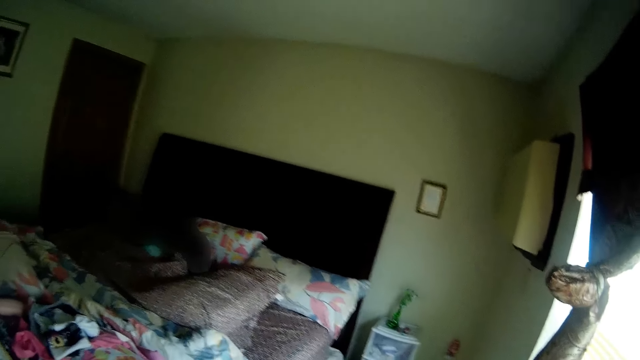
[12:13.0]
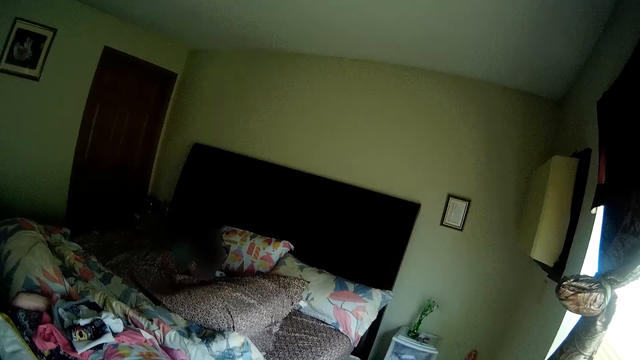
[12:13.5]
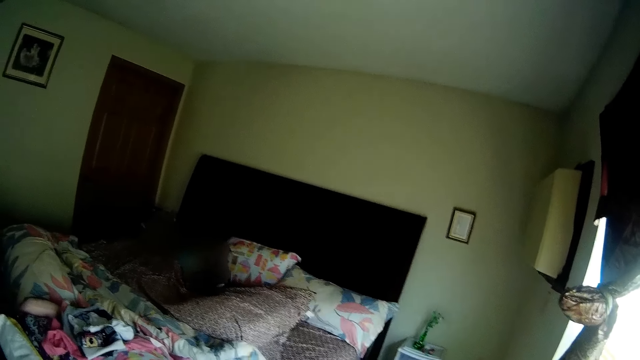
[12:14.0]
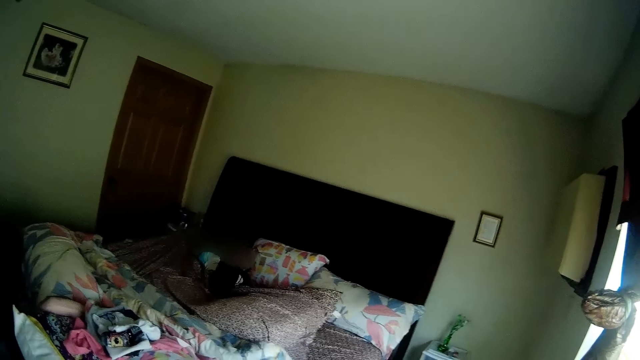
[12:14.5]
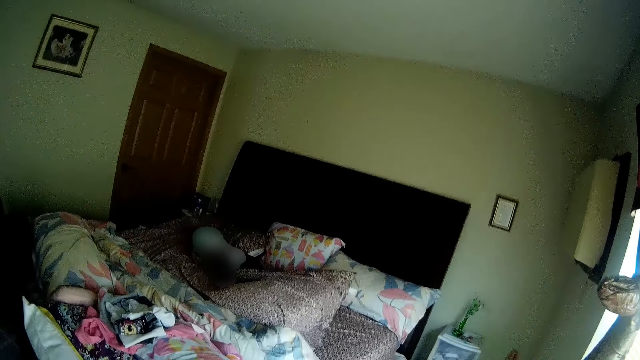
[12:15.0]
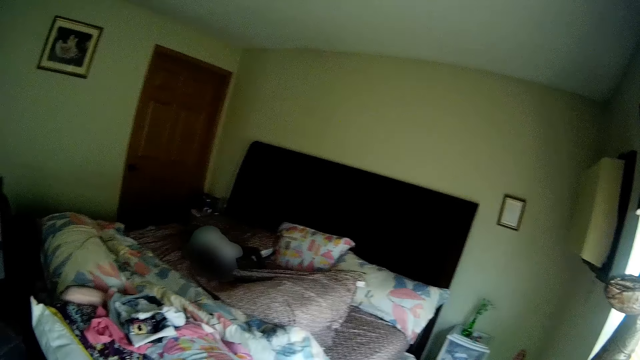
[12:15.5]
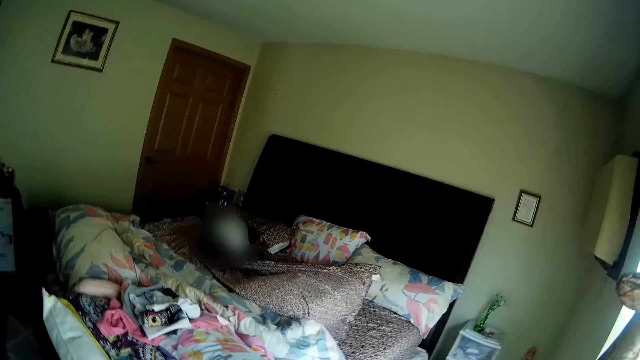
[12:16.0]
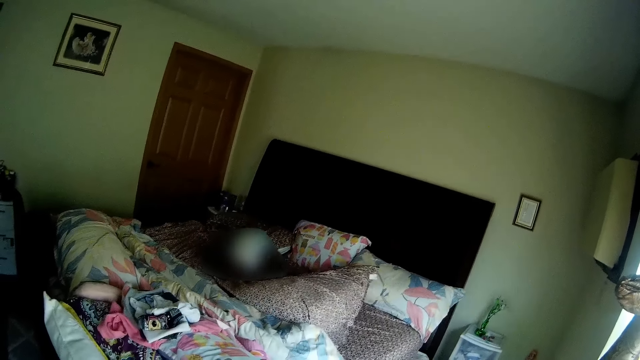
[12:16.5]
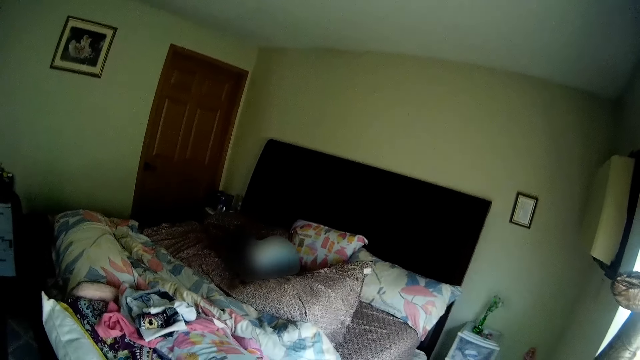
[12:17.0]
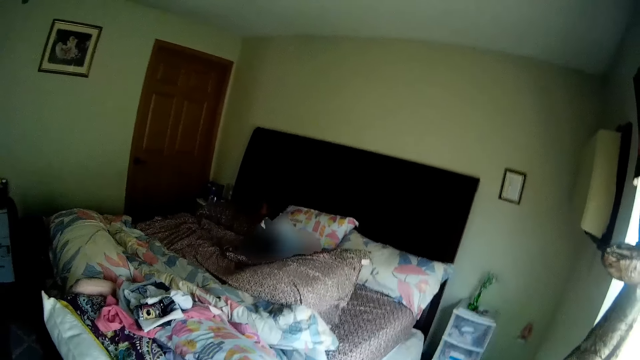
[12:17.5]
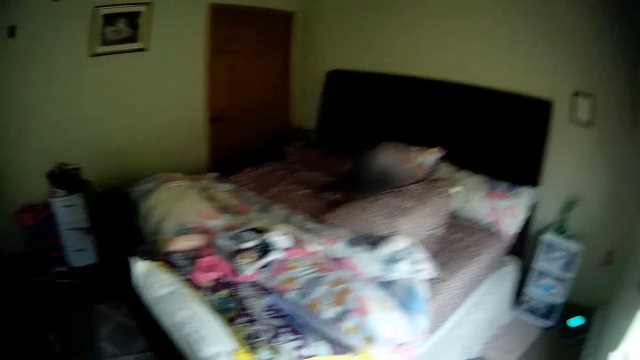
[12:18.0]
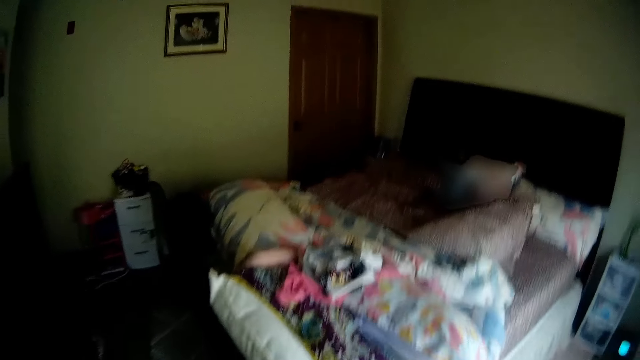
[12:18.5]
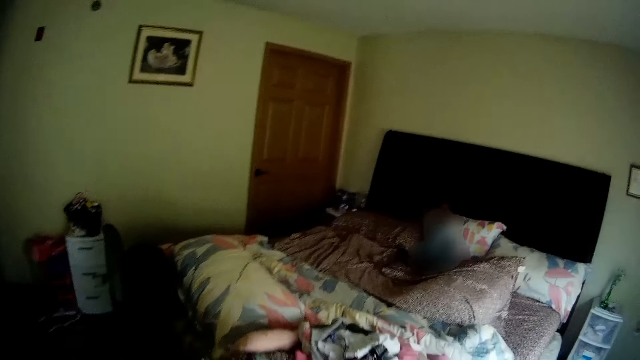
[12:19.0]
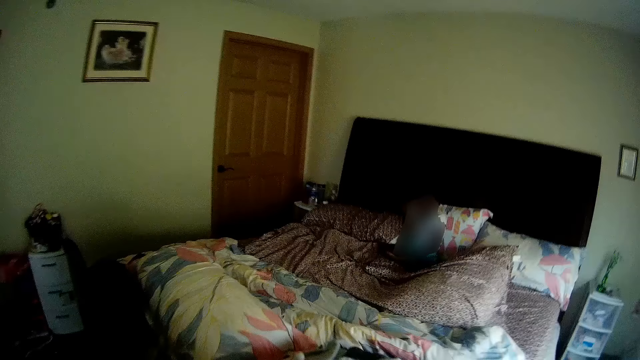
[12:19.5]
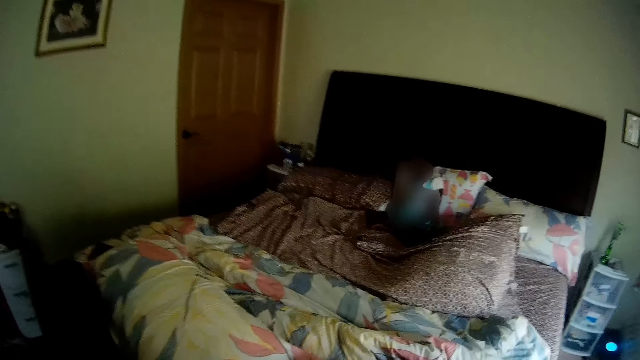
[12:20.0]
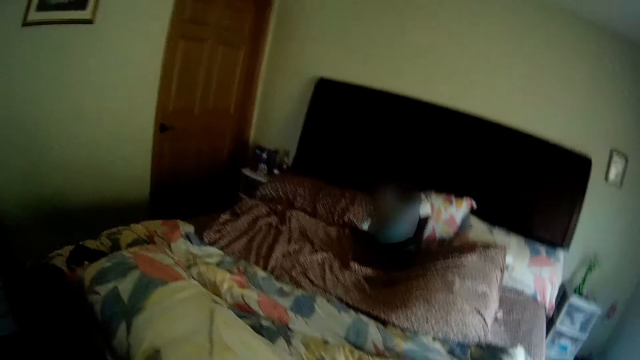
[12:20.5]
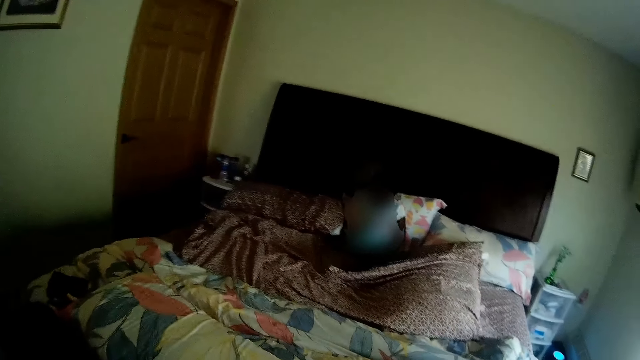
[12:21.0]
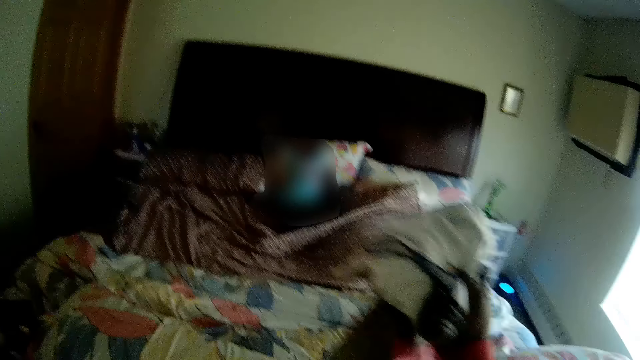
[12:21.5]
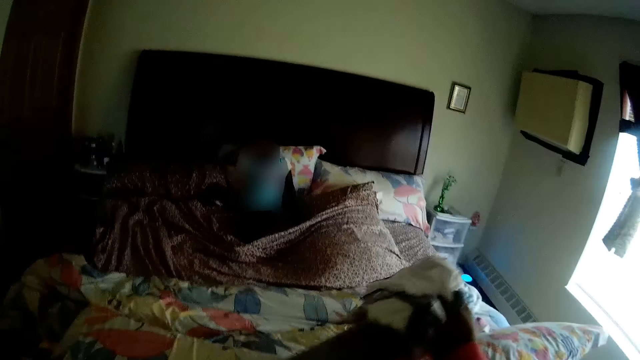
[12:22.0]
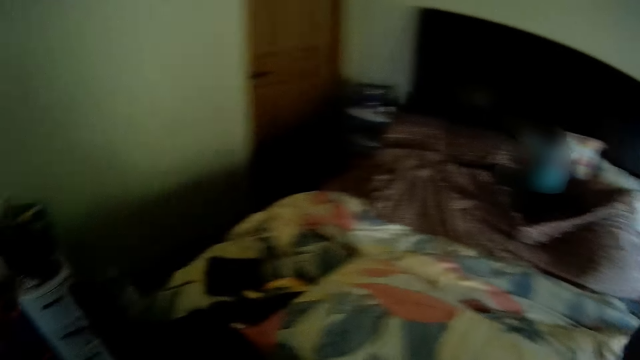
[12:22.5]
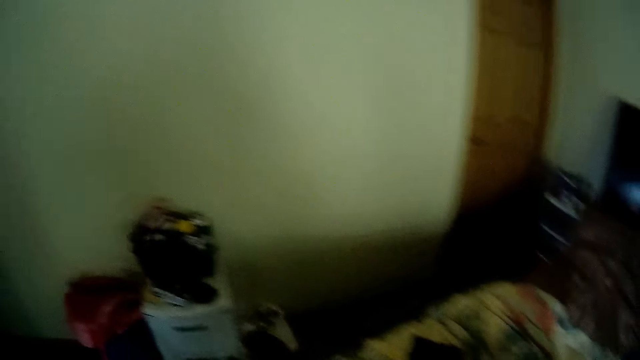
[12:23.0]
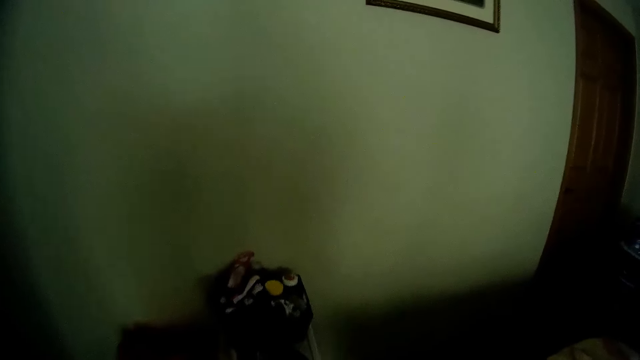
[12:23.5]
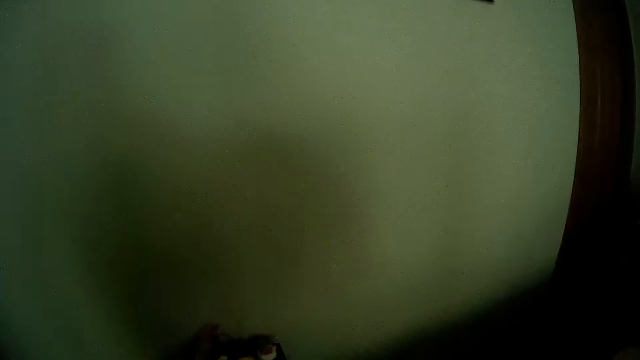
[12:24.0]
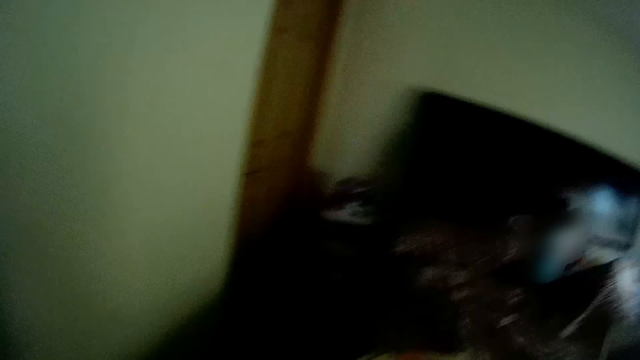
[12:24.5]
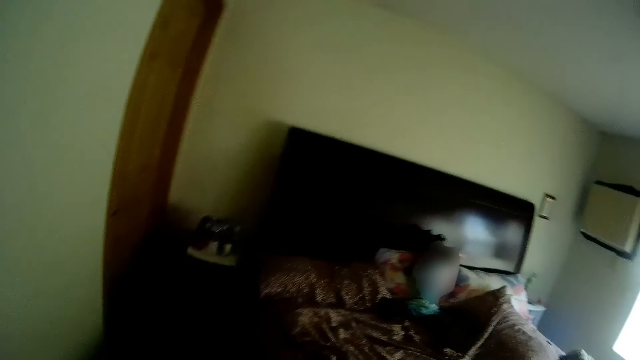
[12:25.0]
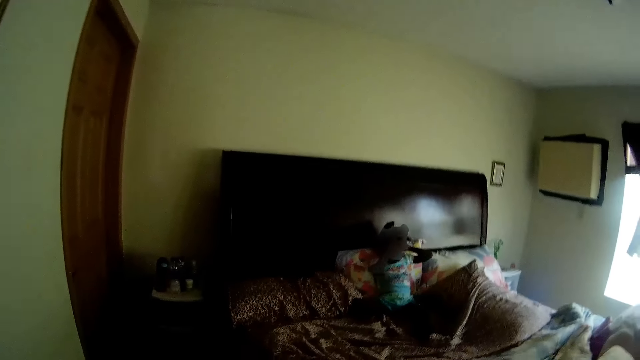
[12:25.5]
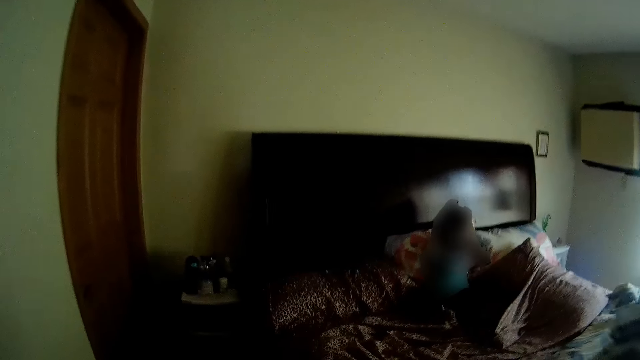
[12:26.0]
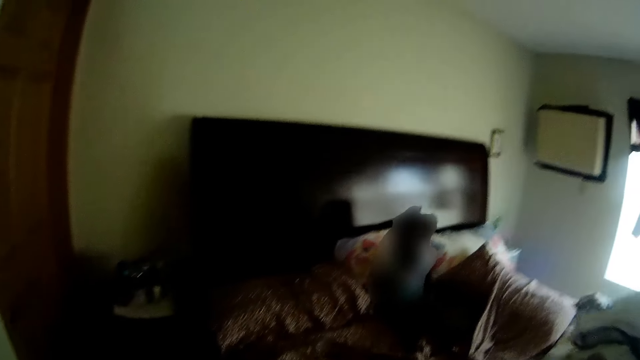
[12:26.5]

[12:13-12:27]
A girl rolls on a bed in the bedroom. The camera wearer takes some clothes from the bed in the bedroom with her right hand. She holds the clothes in her hand.

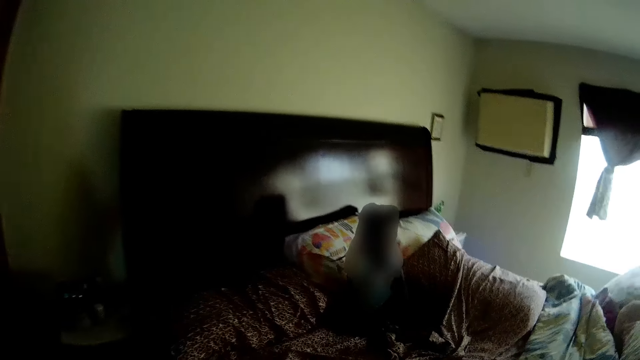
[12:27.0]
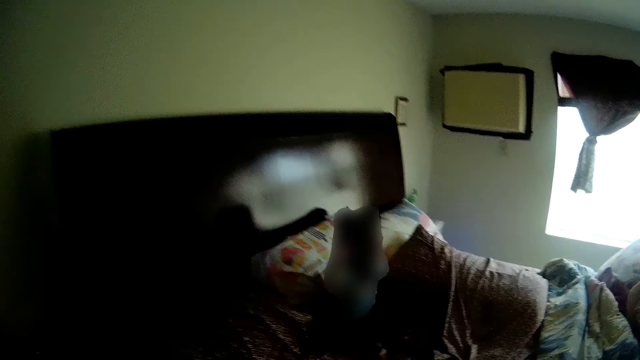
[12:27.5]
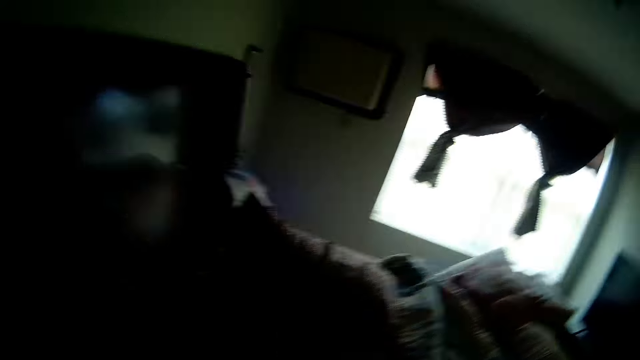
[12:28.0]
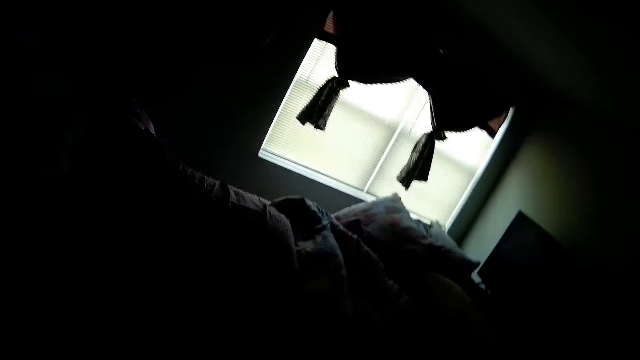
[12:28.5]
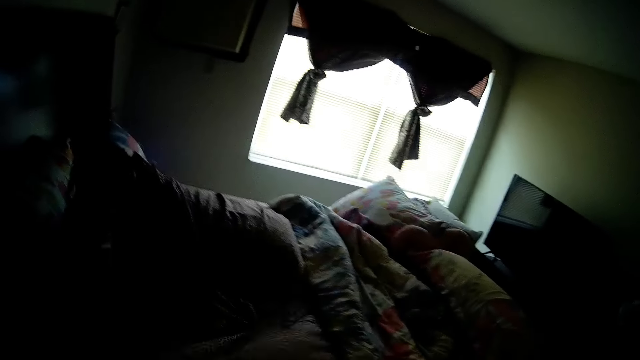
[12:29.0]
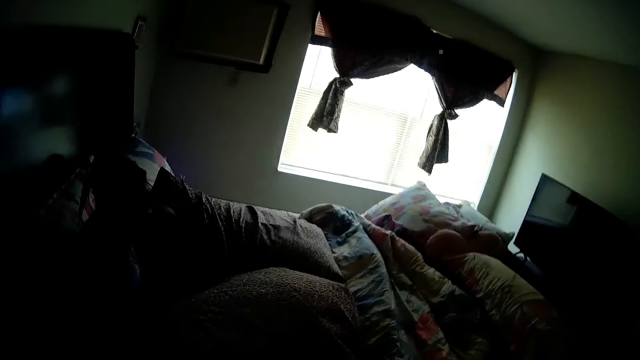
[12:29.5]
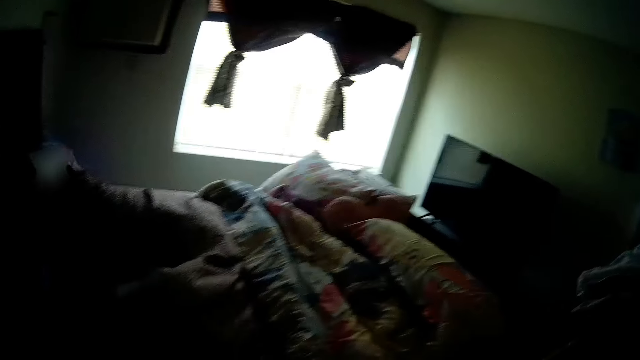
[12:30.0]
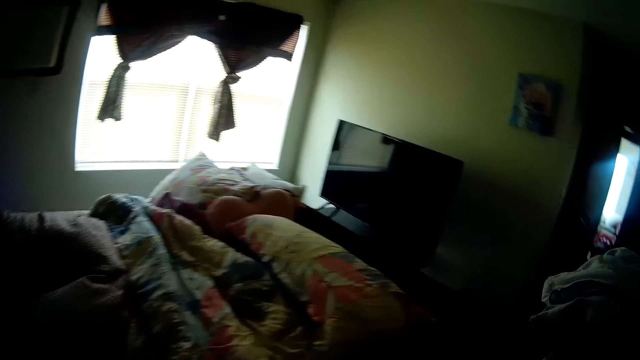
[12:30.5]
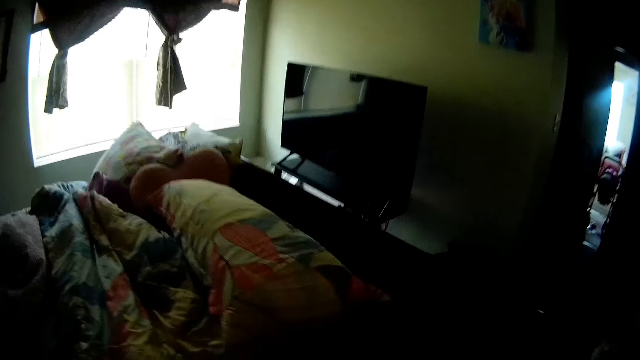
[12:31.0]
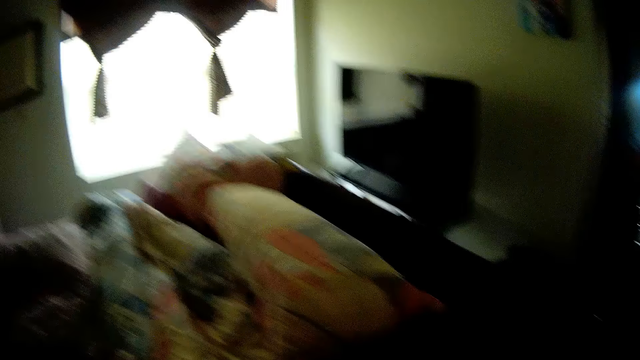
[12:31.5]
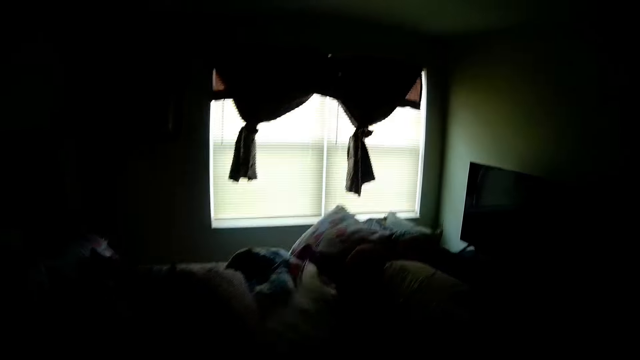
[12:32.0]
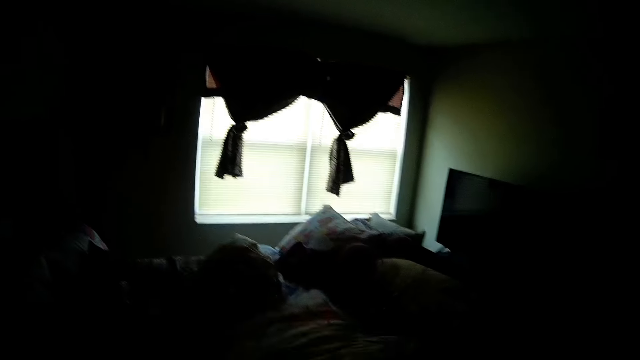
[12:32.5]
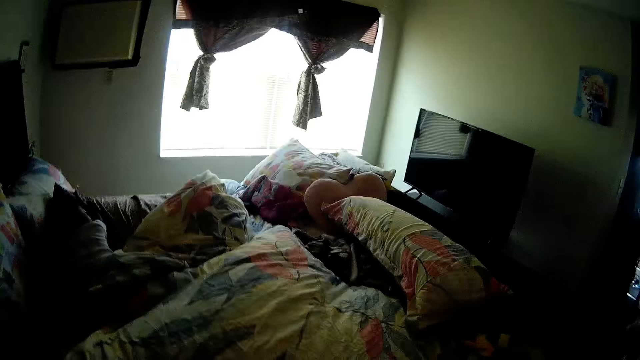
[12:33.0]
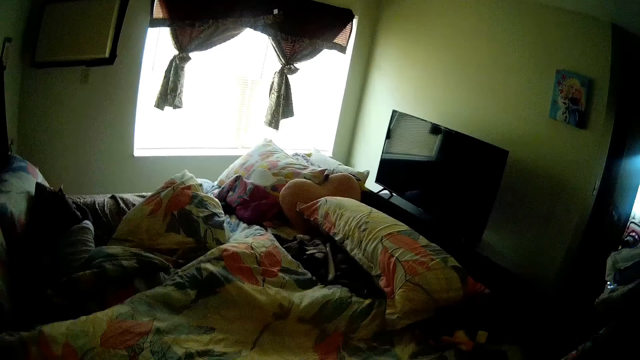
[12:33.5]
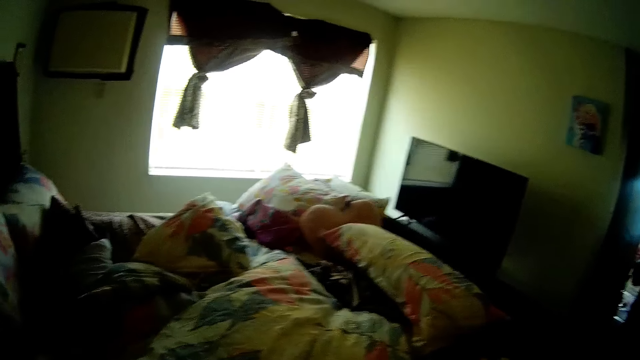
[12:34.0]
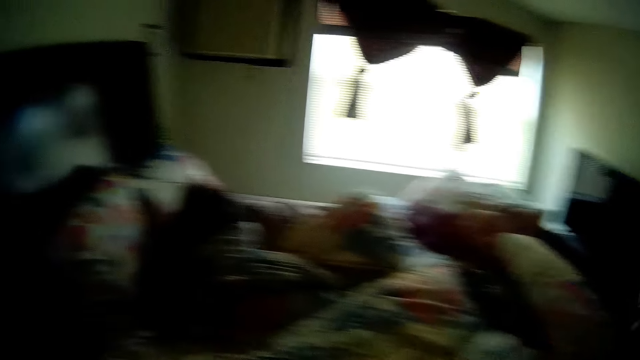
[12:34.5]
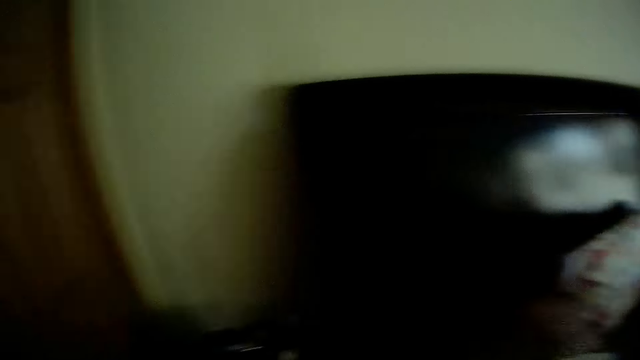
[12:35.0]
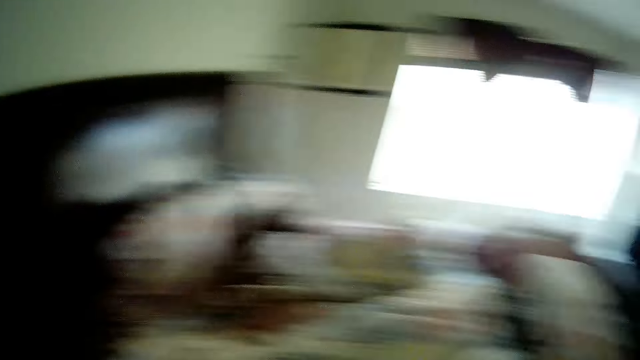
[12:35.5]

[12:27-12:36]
The camera wearer holds a duvet.
